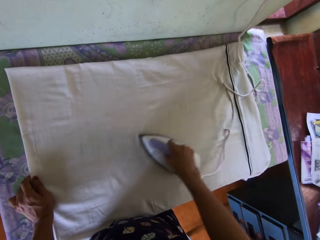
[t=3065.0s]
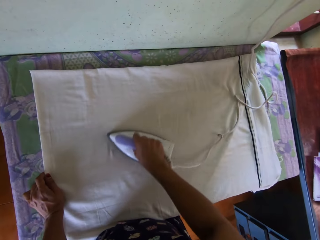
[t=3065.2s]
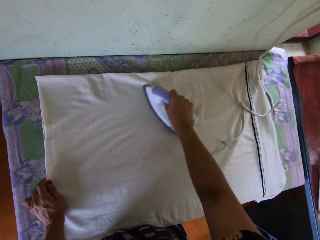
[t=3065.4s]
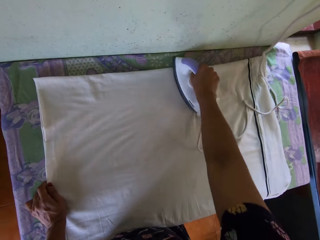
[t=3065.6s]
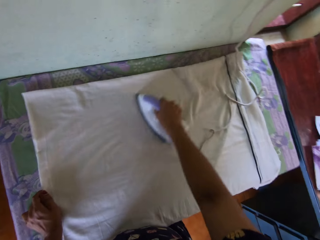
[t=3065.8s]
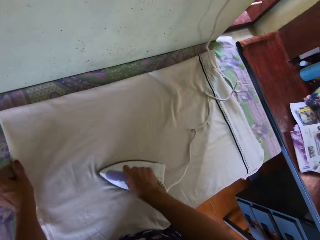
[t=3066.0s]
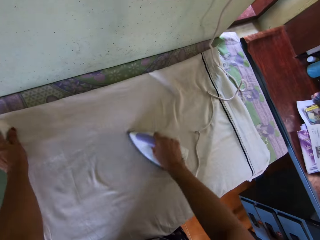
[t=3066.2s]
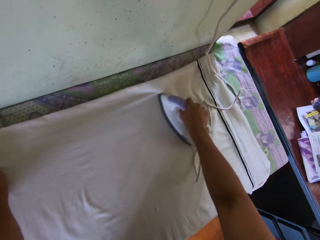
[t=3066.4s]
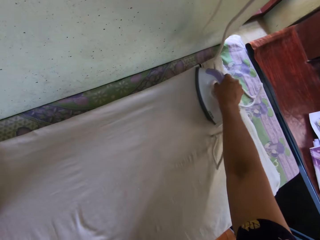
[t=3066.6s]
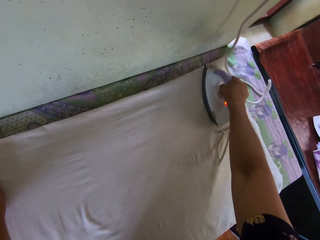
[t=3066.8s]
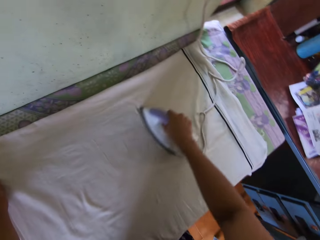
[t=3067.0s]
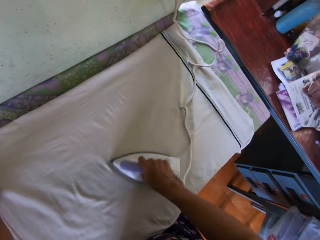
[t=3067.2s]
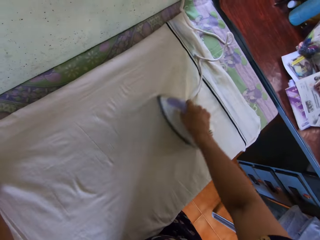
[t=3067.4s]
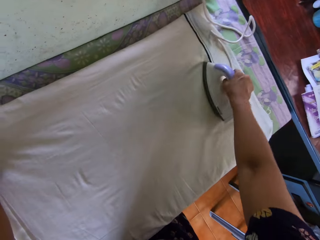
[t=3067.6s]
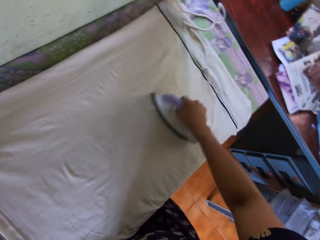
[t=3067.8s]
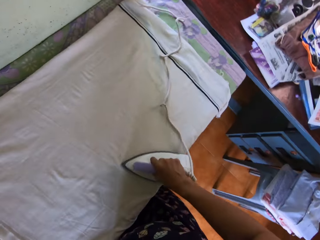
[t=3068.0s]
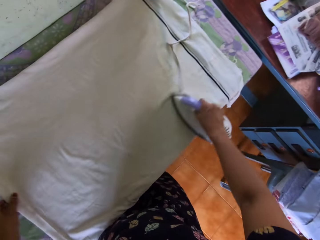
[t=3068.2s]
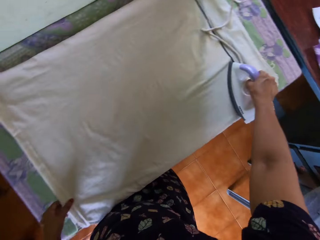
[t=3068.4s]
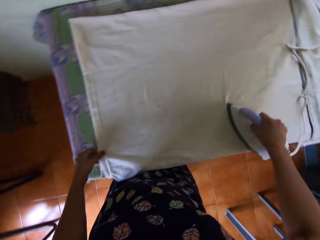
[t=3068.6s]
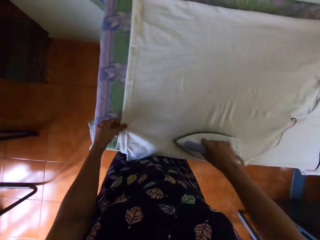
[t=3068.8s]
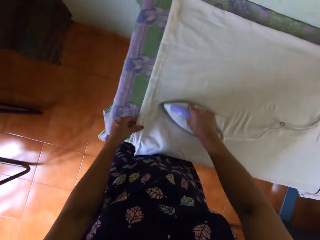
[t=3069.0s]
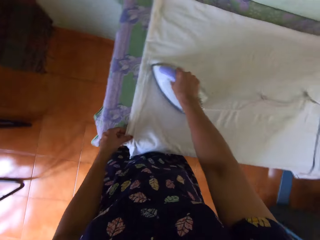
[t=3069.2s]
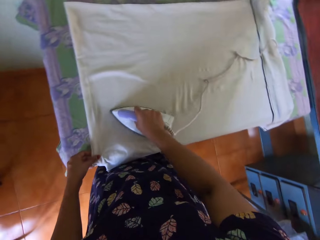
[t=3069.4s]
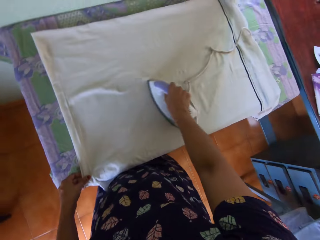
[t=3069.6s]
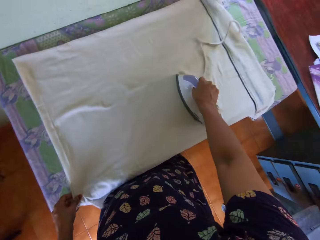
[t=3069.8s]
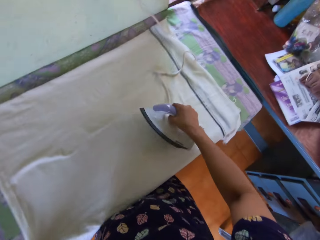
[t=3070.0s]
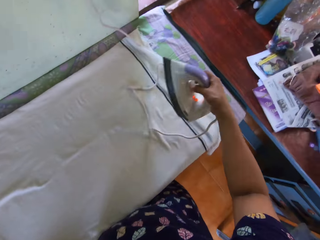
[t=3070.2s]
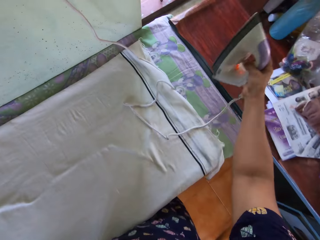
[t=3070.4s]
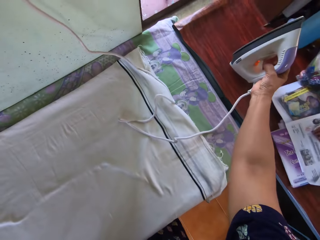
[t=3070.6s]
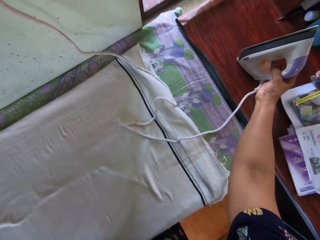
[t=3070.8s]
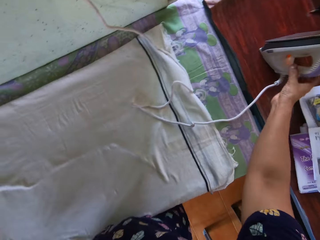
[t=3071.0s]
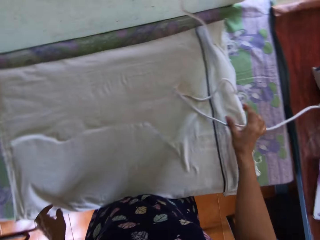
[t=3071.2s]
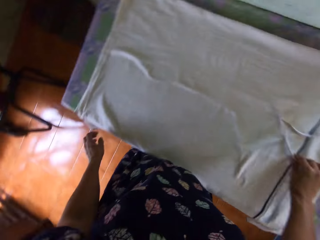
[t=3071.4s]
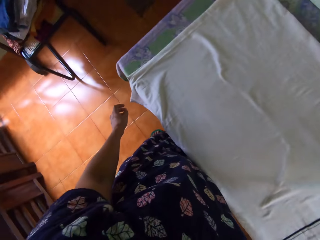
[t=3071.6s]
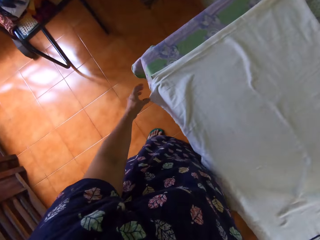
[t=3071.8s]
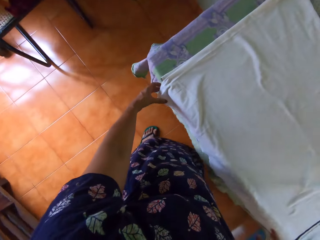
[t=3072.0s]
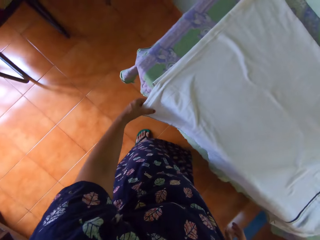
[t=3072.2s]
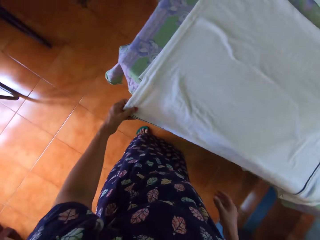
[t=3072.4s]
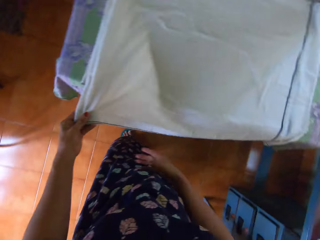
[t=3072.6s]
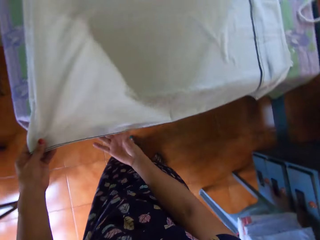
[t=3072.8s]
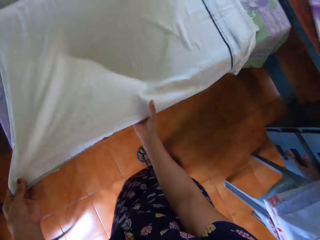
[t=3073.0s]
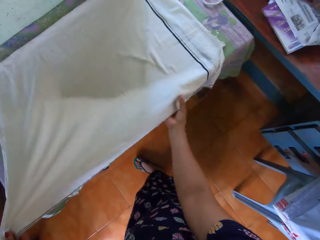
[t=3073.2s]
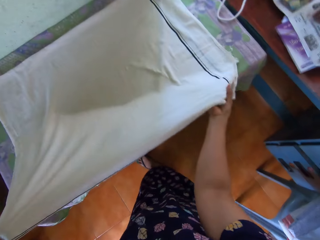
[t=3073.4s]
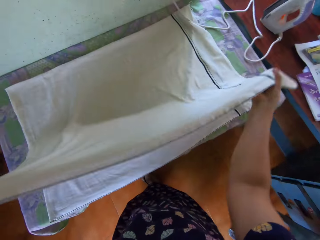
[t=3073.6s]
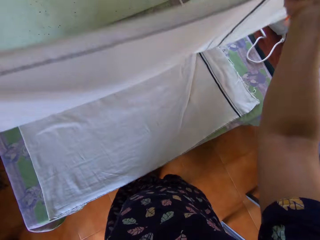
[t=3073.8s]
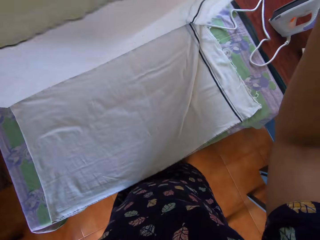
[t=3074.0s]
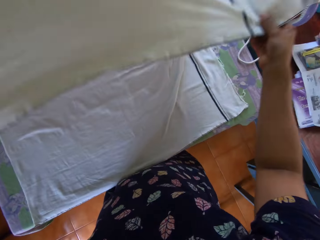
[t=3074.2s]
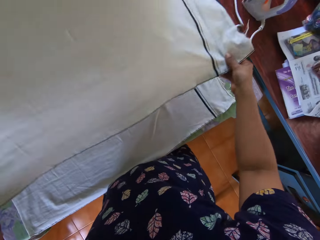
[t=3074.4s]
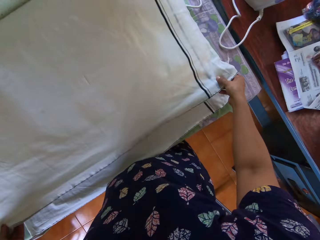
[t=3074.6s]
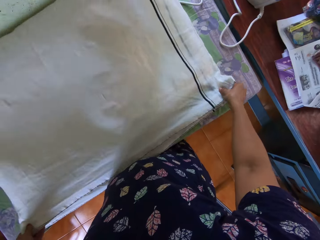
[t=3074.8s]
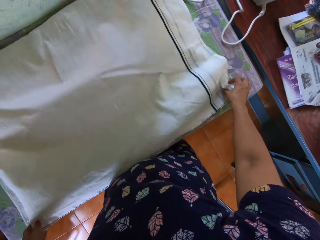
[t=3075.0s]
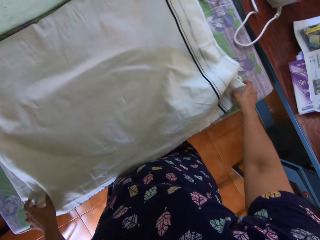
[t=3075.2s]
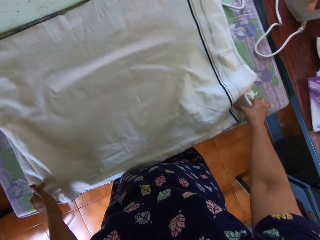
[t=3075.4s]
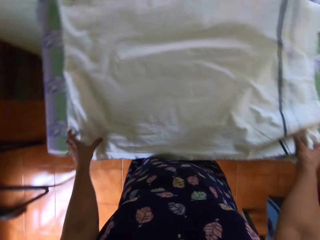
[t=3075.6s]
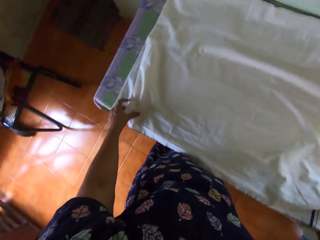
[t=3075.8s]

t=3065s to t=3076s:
The camera wearer moves her left hand on the fabric or bedsheet while ironing with her right. She adjusts the bedsheet on the table with her left hand. She lifts the iron. She spreads the hand holding the iron. She drops the pressing iron on the second table with her right hand. She moves her hand from the iron. She holds the fabric with her left hand. She places her right hand on the fabric. She pulls the fabric from the table. She lifts the fabric with both hands. She moves her feet. She adjusts the bedsheet on the table with both hands. She folds the fabric.

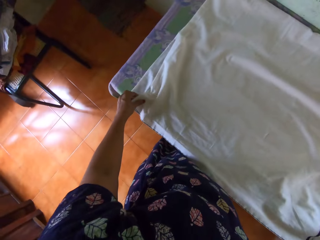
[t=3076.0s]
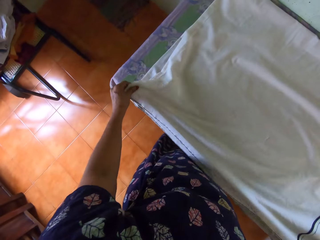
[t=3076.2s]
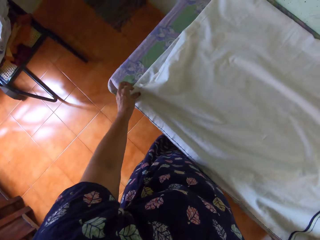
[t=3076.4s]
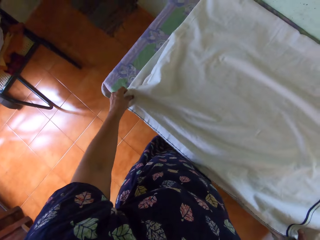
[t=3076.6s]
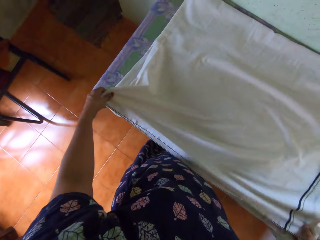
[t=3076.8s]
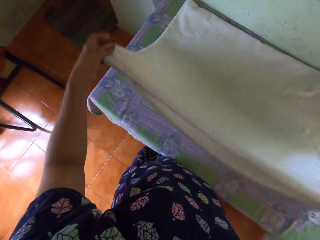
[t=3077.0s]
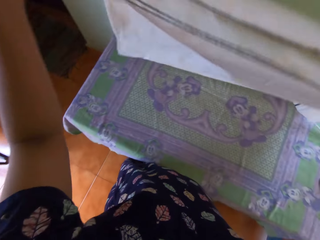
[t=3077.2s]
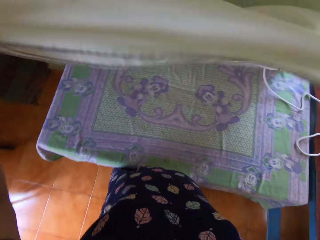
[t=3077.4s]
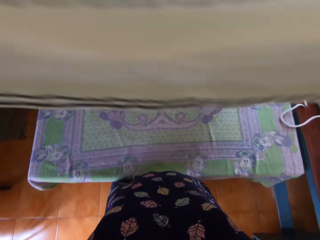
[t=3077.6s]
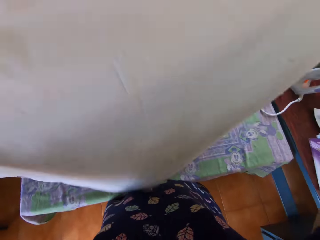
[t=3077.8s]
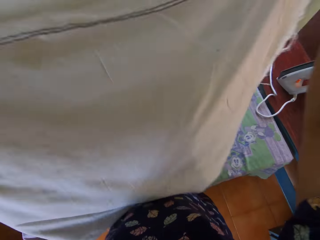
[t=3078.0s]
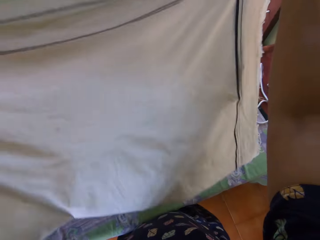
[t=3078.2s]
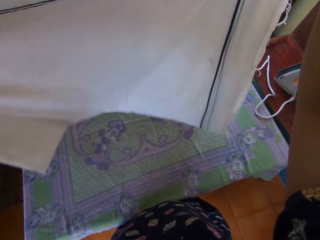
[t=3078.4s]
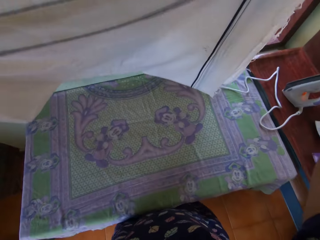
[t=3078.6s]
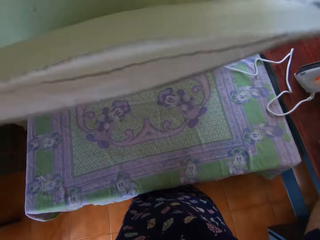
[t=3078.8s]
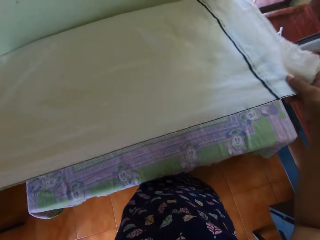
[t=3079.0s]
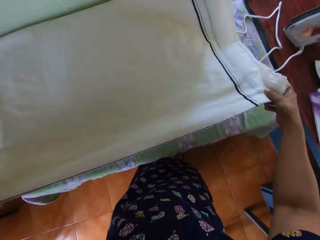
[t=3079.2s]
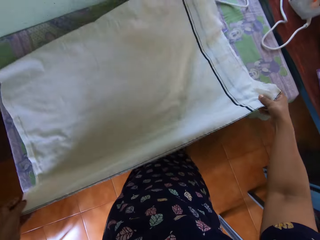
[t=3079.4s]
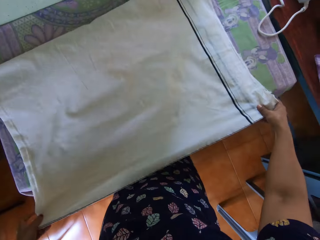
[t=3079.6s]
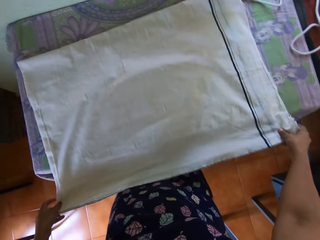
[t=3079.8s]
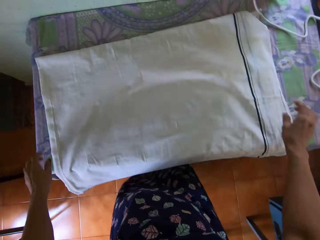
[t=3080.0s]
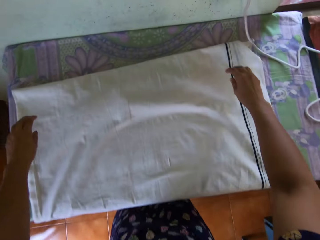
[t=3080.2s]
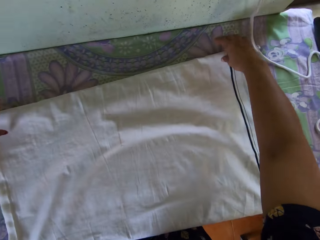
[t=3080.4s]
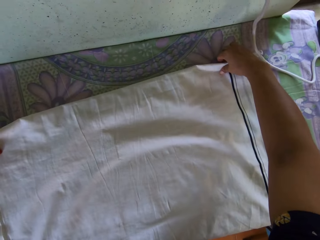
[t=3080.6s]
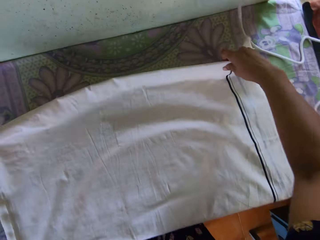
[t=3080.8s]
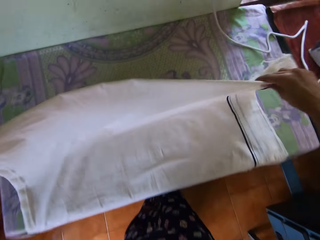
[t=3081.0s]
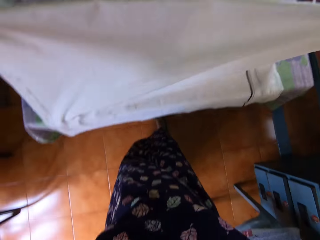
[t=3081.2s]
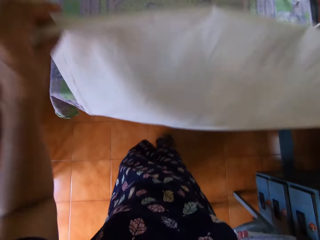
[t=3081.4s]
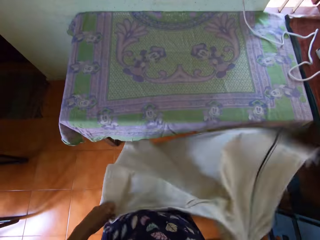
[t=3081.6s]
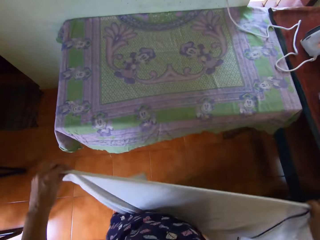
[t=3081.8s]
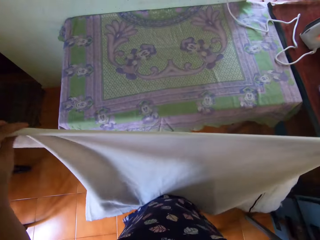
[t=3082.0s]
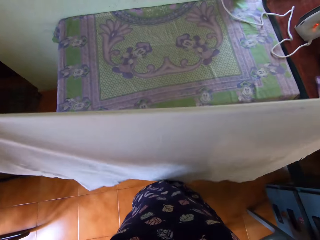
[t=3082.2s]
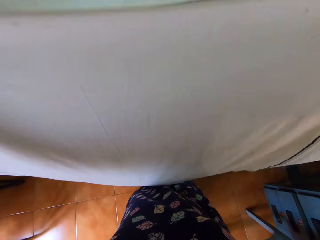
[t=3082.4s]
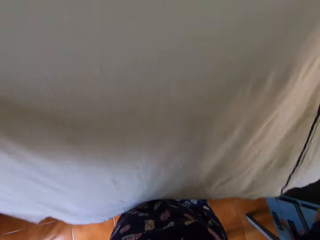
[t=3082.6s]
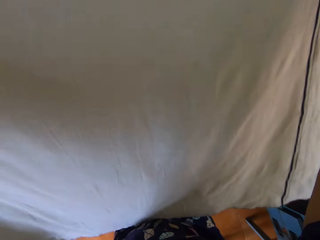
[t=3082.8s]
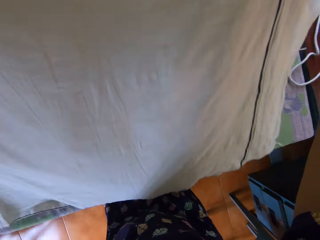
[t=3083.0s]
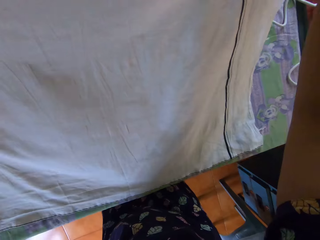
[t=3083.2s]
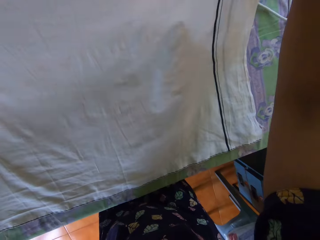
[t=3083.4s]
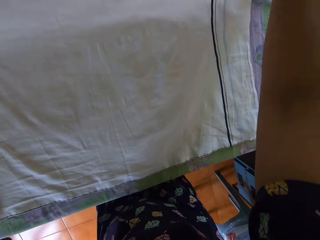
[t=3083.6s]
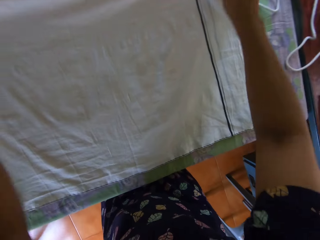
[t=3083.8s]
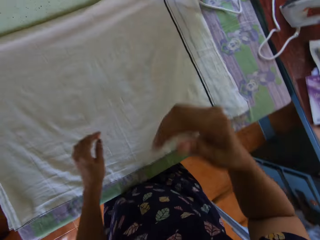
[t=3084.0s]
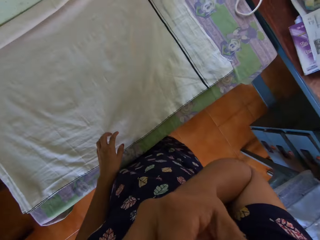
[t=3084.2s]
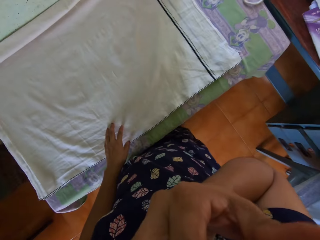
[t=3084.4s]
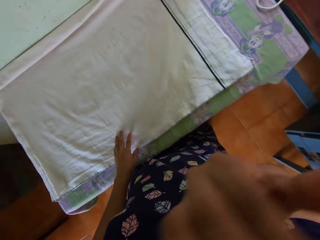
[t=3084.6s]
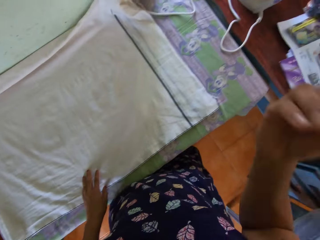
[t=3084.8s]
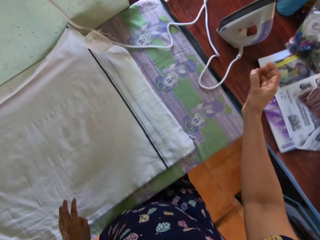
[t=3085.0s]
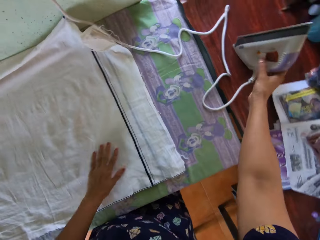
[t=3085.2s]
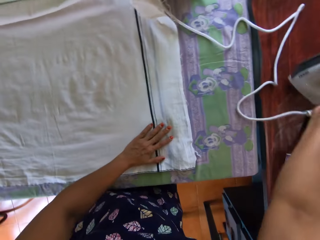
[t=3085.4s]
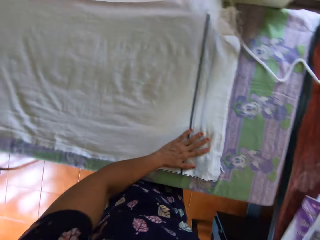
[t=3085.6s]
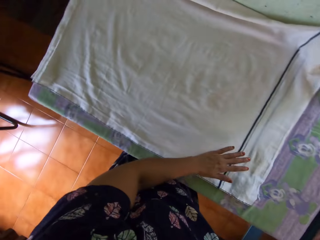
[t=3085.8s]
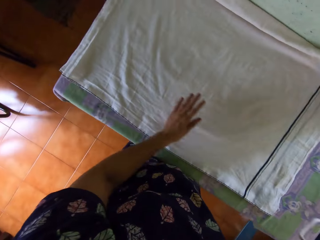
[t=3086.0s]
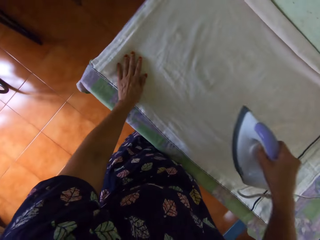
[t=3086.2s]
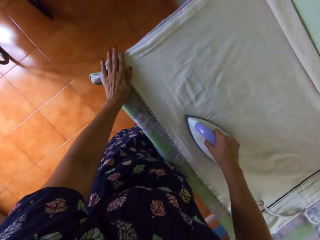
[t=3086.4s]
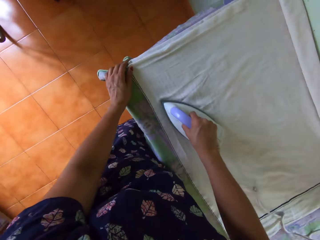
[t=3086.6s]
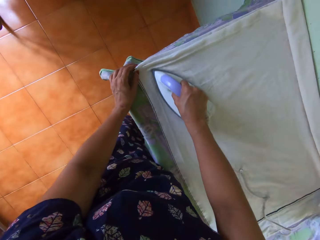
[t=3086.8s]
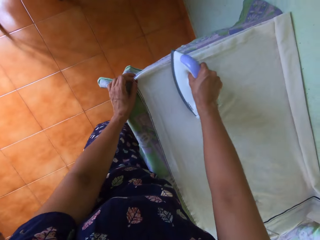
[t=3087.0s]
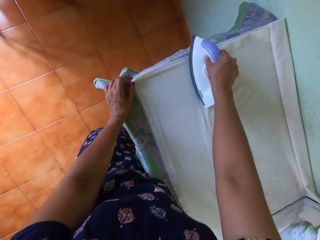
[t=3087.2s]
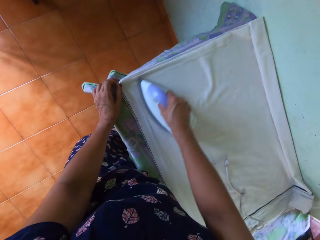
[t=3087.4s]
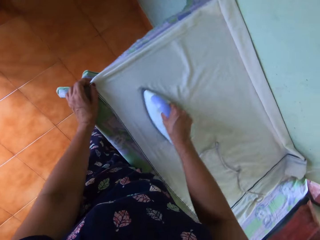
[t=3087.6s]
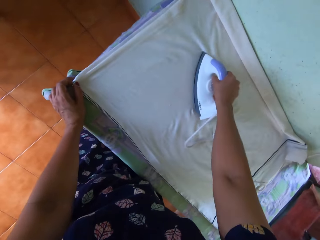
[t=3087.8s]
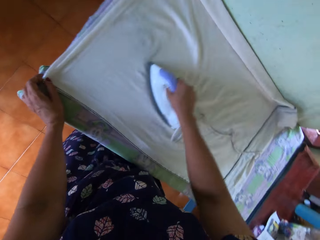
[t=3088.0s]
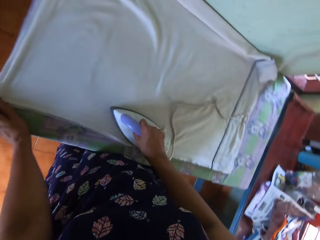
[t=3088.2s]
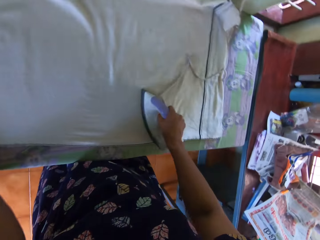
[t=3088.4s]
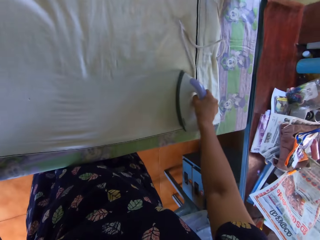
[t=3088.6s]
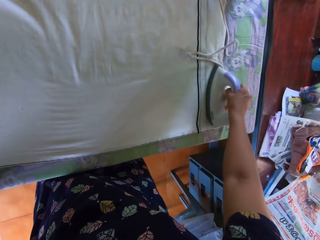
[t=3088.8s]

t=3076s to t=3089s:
The camera wearer turns. She holds the fabric or bedsheet with her left hand. She picks up the bedsheet from the table with both hands. She stretches the fabric. She turns the fabric. She drops the bedsheet on the table with both hands. She removes her hand from the fabric. She places her hand on the fabric. She picks up the bedsheet with both hands. She moves the fabric from the table. She stretches the fabric with both hands. She places the bedsheet on the table with both hands. She moves her hand from the fabric. She lifts her right hand. She places her left hand on the fabric. She scratches her face with her right hand. She moves her right hand down. She stretches her hand. She places her hand on the iron or pressing iron. She picks up the pressing iron from the second table with her right hand. She places her left hand on the bedsheet. She turns. She moves her left hand from the fabric. She places the iron on the fabric. She irons the fabric. She moves her left hand across the table. She straightens the bedsheet with the pressing iron in her right hand.
